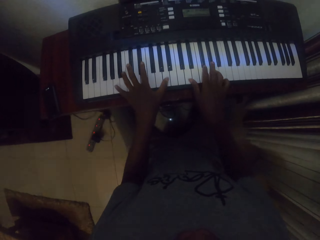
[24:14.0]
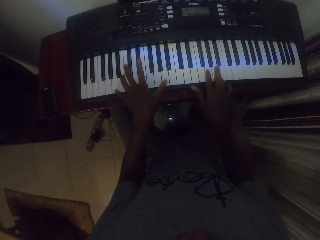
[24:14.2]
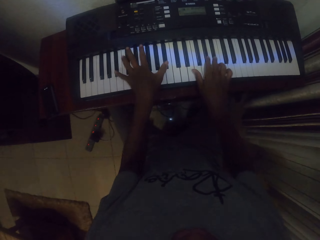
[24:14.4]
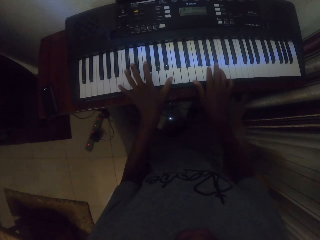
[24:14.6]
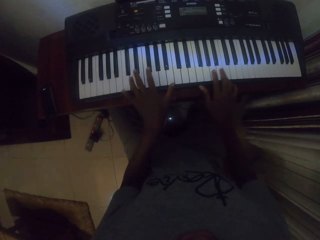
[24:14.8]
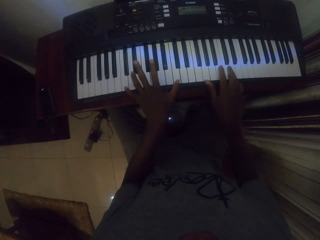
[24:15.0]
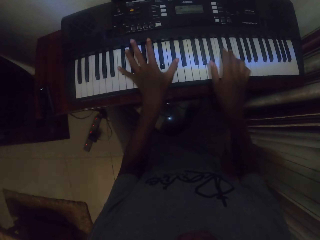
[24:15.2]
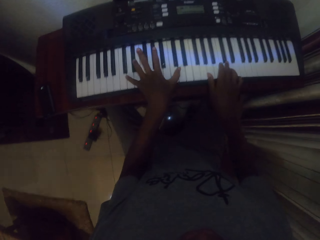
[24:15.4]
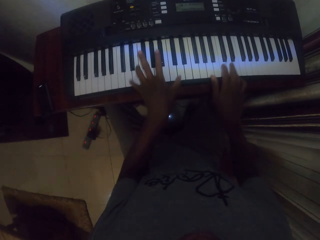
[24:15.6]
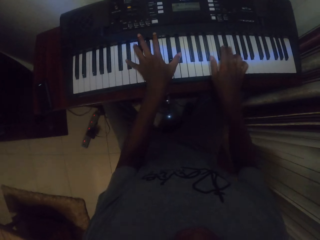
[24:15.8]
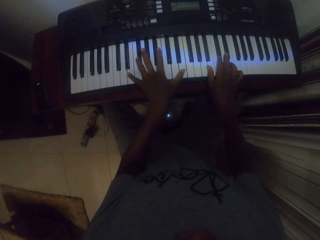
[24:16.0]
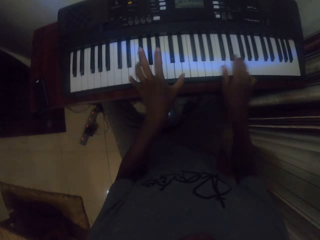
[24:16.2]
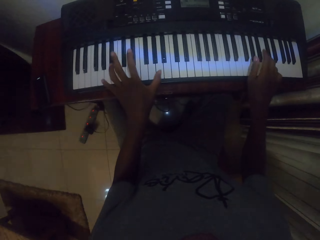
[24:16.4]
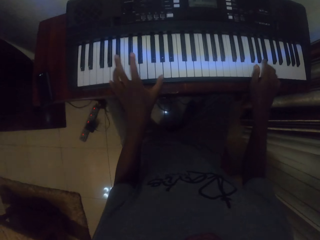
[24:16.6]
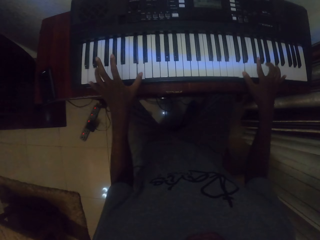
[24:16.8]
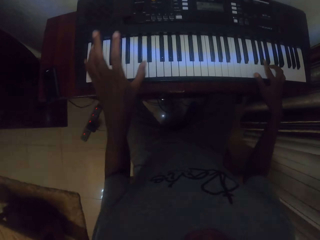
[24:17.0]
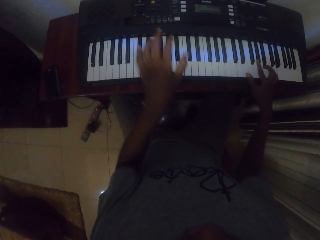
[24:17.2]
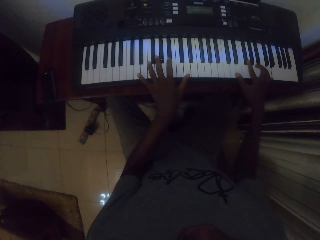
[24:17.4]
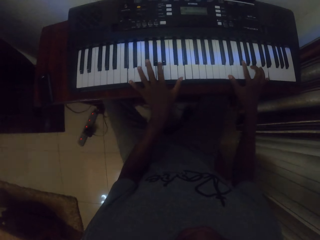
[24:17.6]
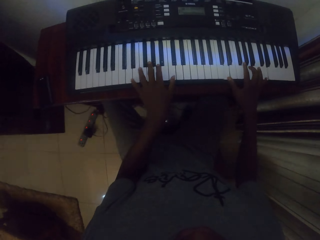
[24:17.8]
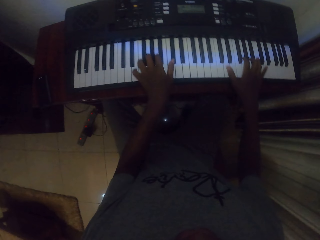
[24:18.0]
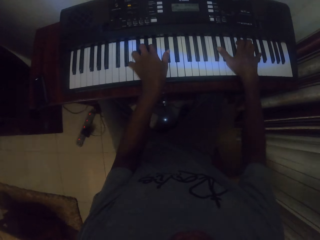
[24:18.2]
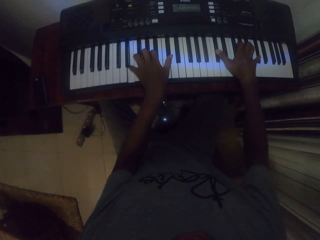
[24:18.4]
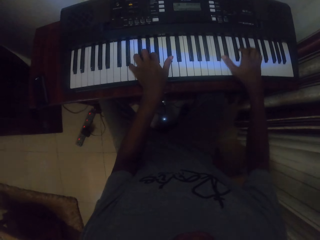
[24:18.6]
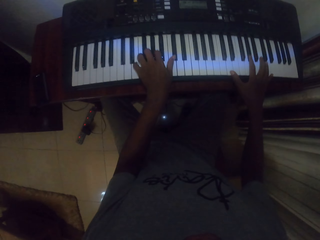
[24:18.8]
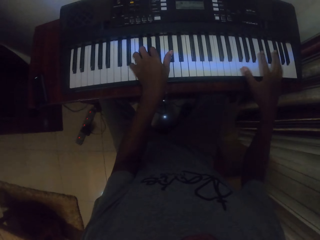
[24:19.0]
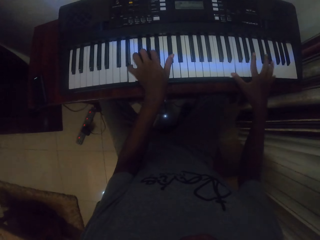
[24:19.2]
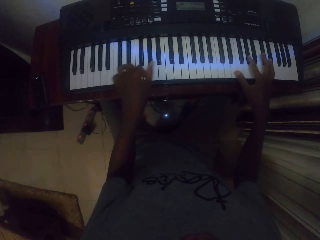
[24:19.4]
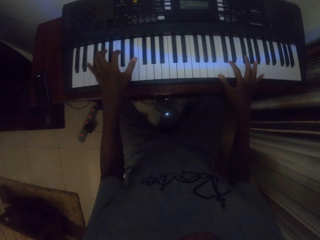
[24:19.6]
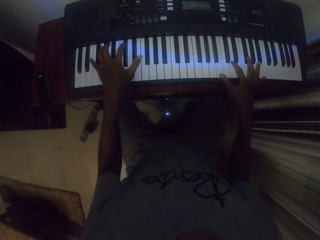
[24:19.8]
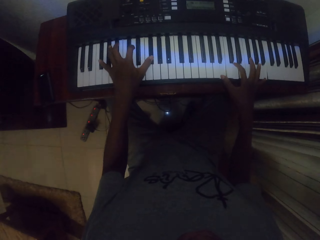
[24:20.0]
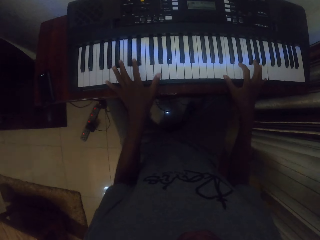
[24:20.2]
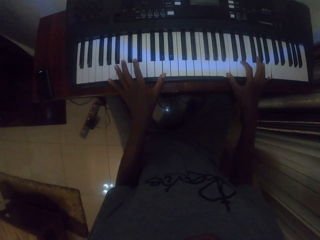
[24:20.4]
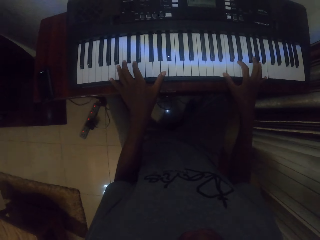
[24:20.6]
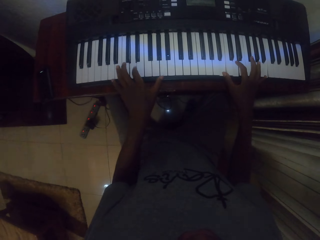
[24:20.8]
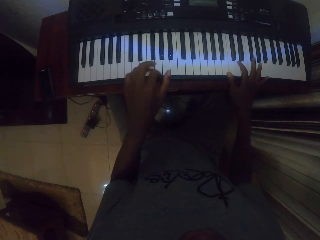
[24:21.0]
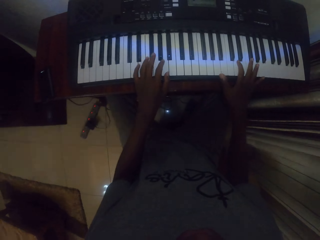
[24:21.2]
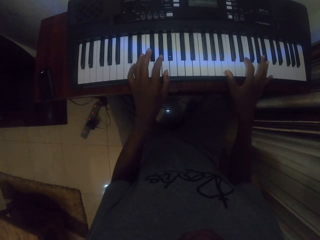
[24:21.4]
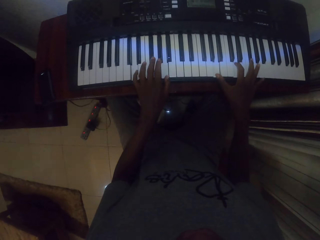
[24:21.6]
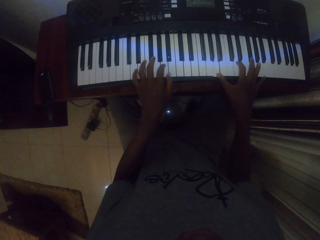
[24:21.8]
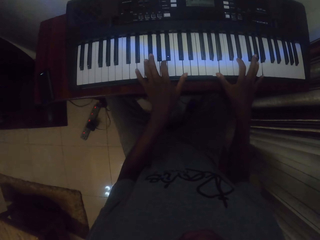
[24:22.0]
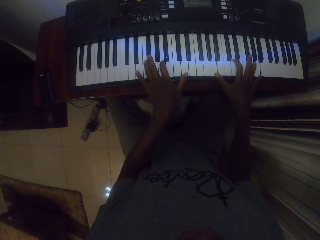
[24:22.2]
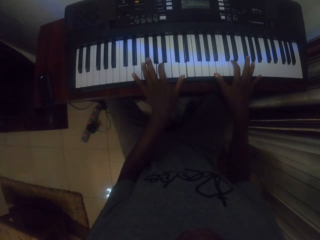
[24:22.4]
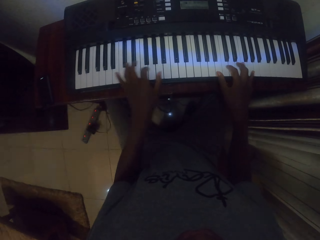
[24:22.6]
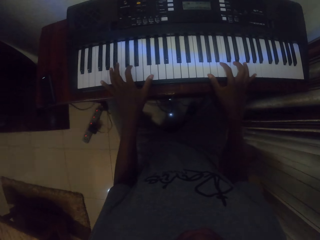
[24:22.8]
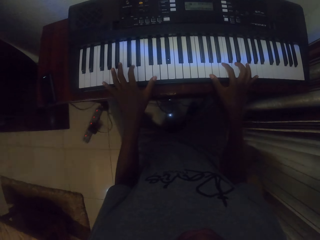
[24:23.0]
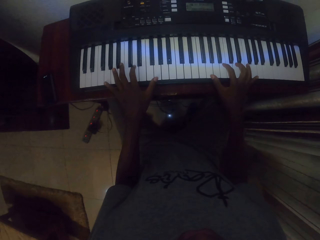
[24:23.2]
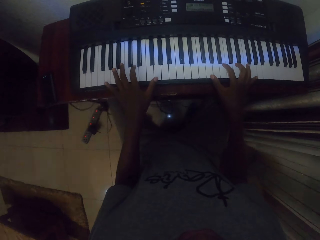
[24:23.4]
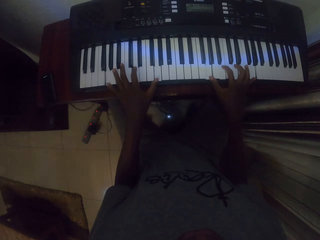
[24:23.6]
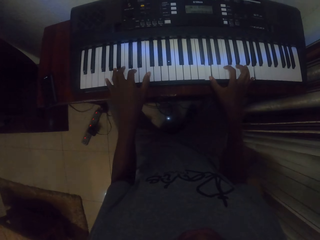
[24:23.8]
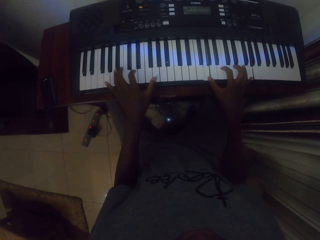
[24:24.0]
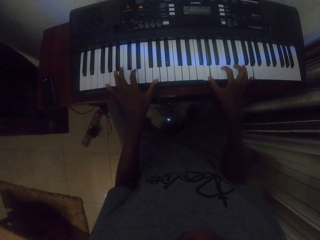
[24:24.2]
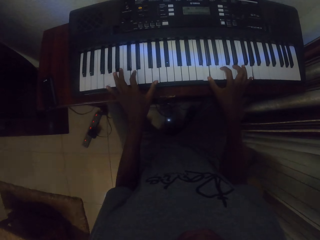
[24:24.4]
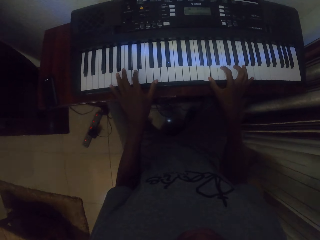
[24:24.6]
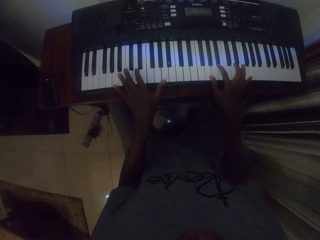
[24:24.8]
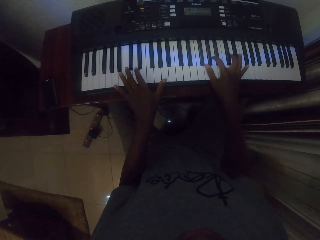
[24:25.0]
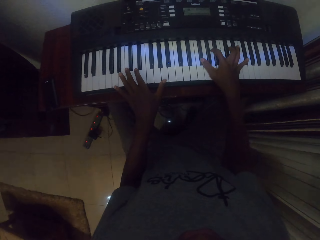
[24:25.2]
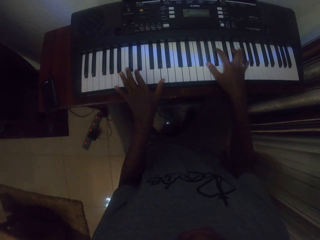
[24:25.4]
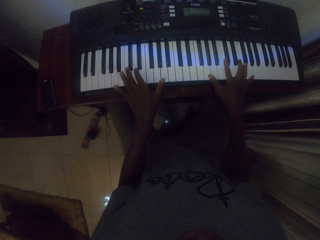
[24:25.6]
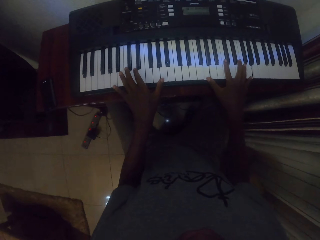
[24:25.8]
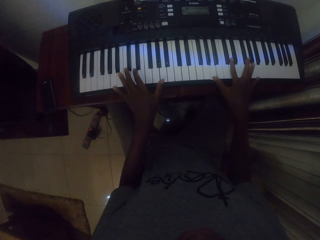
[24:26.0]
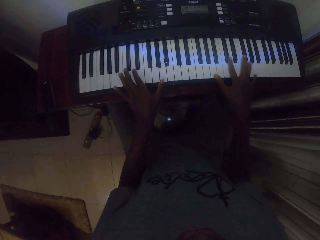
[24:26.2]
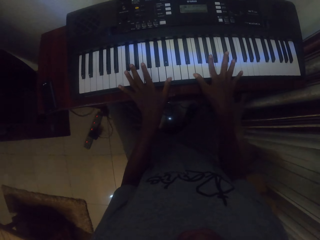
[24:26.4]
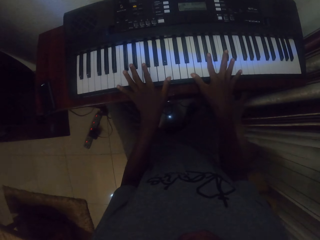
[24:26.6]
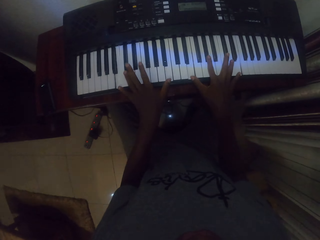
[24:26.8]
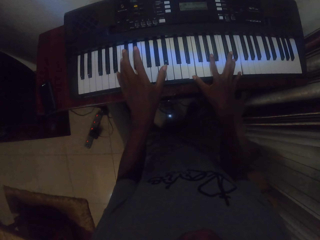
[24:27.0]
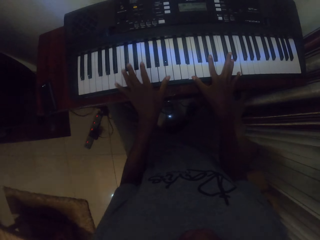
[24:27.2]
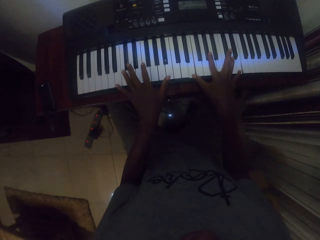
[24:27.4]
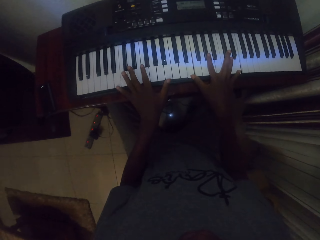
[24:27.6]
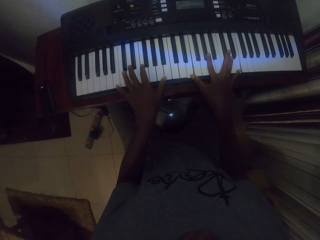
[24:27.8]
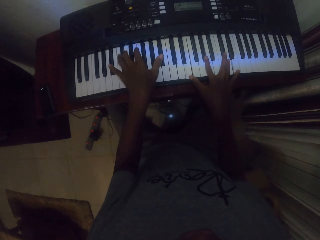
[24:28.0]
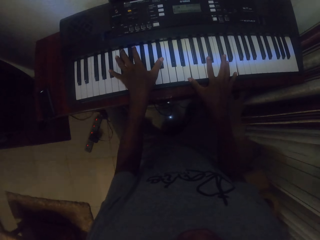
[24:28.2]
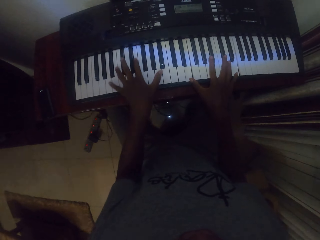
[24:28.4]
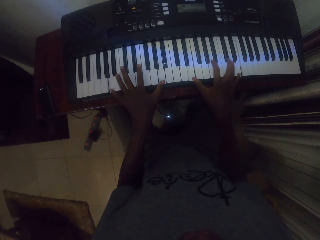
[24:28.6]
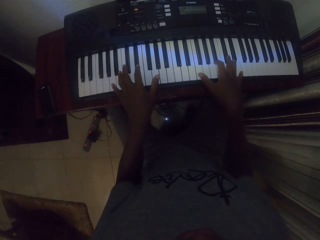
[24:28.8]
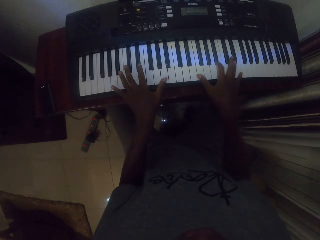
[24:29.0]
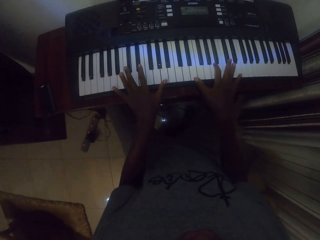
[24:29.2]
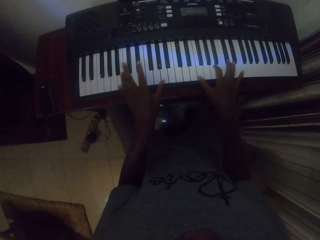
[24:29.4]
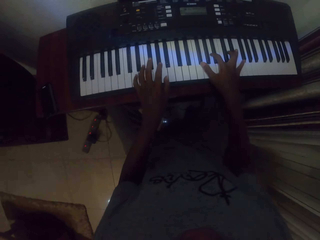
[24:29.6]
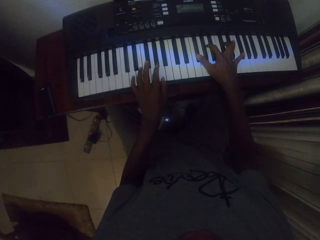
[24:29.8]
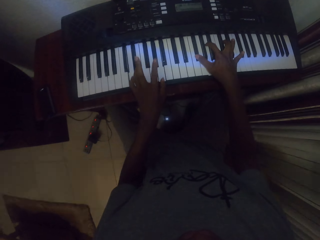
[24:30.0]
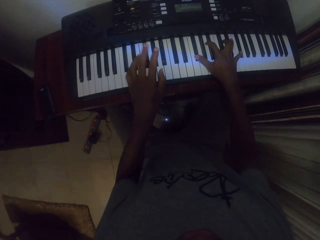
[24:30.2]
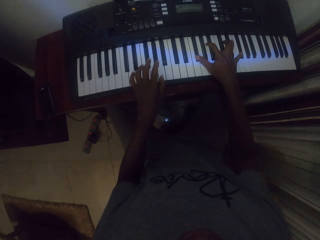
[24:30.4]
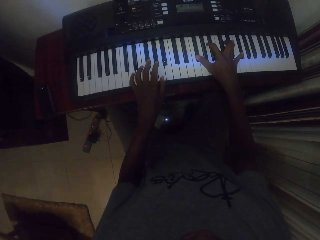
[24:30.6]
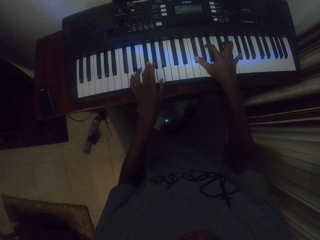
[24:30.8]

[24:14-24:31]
The camera wearer holds the keyboard with both hands and plays the keyboard with both hands.

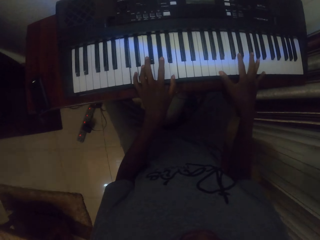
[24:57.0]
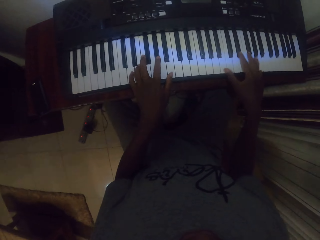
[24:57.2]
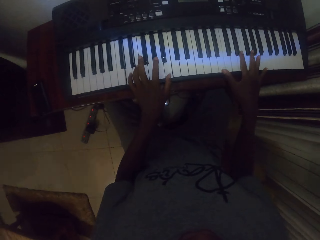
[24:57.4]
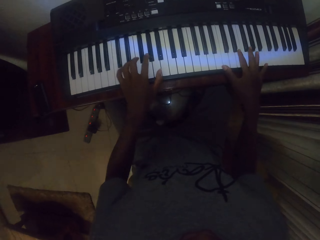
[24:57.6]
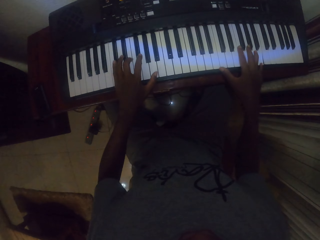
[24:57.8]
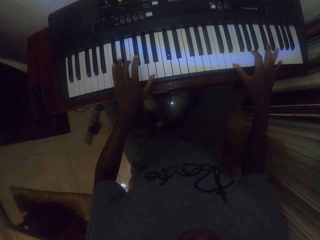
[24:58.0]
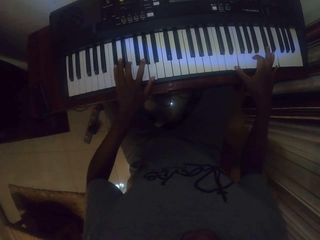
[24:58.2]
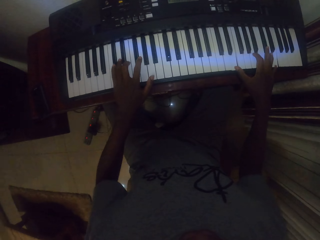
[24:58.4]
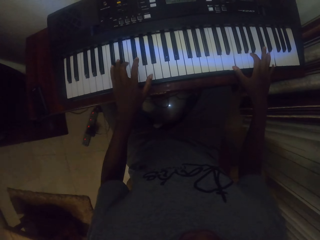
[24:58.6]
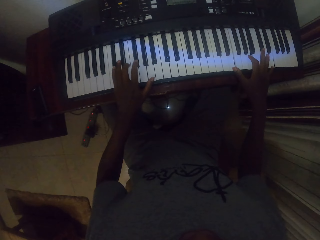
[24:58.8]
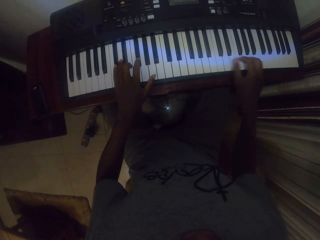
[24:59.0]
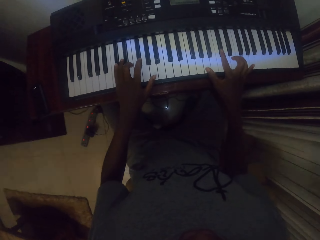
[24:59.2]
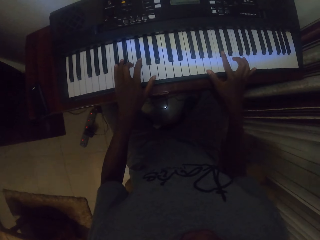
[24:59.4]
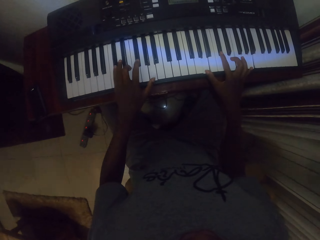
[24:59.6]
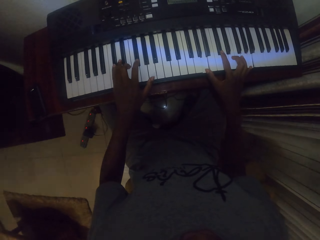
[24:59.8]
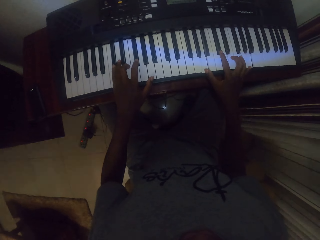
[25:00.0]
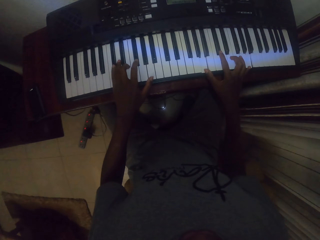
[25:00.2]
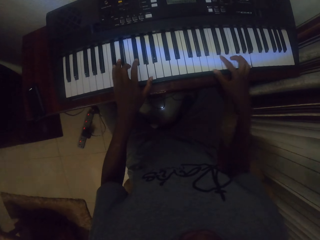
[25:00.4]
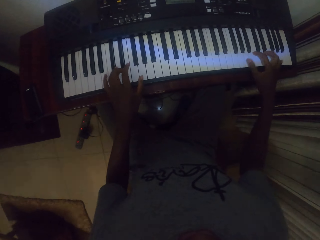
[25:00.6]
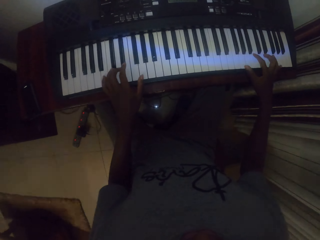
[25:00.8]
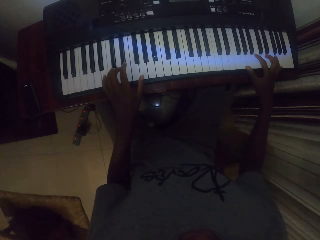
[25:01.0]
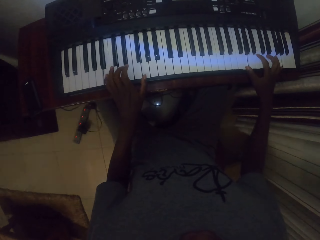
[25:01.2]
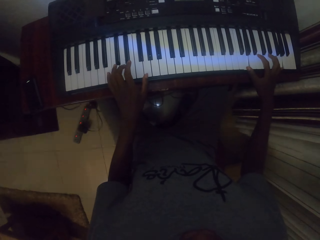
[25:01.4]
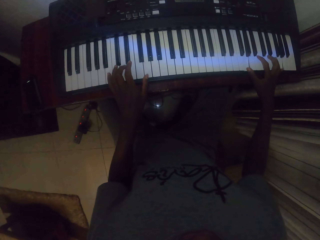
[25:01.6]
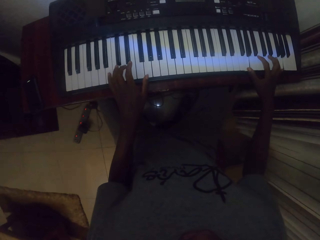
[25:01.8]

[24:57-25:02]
The camera wearer holds the keyboard with both hands.
